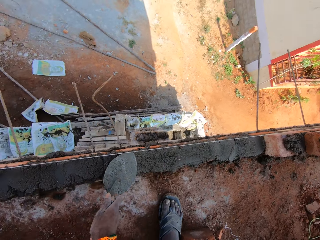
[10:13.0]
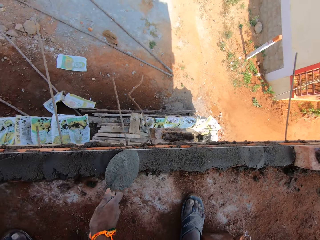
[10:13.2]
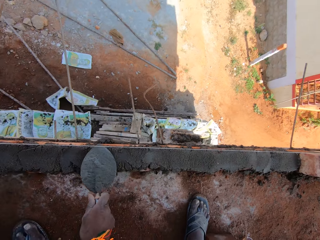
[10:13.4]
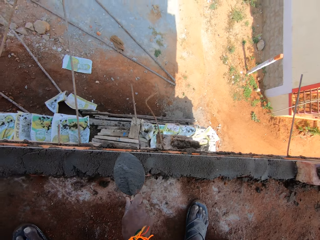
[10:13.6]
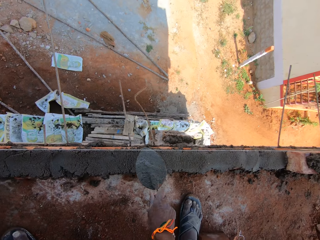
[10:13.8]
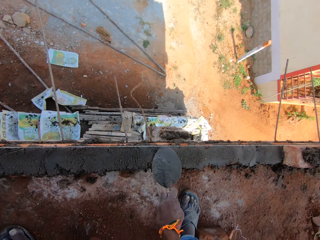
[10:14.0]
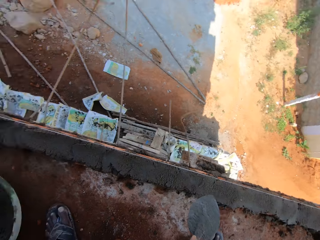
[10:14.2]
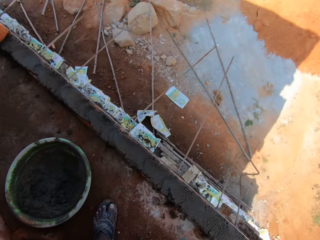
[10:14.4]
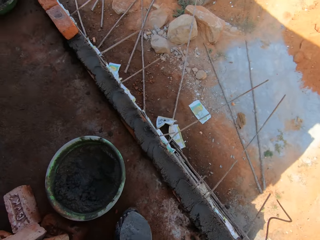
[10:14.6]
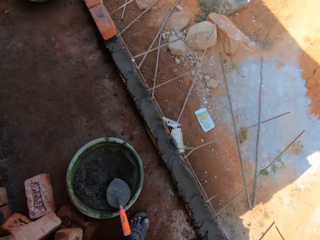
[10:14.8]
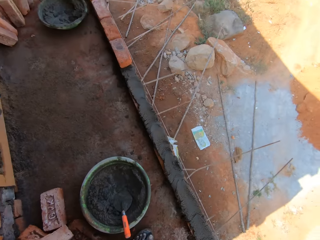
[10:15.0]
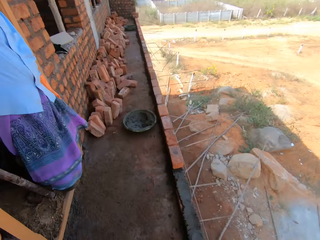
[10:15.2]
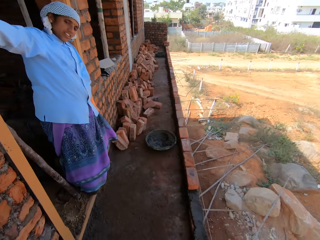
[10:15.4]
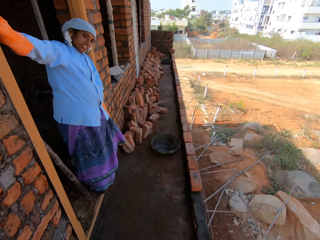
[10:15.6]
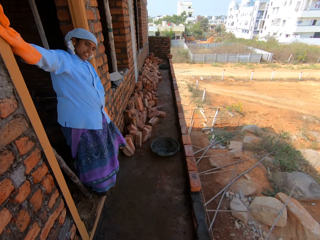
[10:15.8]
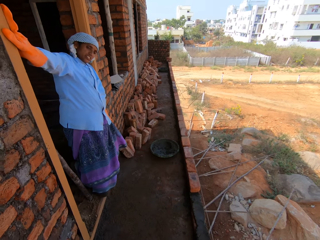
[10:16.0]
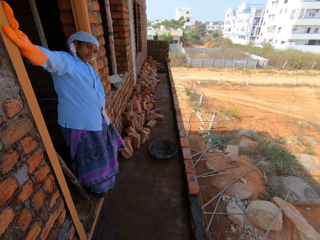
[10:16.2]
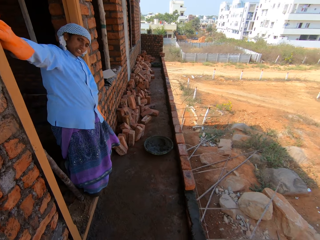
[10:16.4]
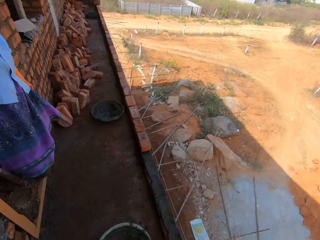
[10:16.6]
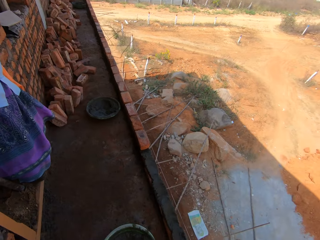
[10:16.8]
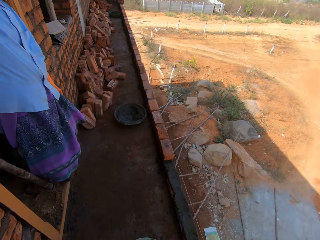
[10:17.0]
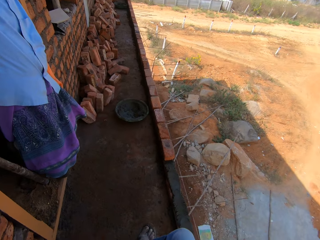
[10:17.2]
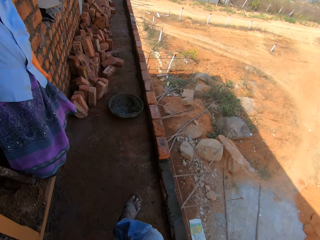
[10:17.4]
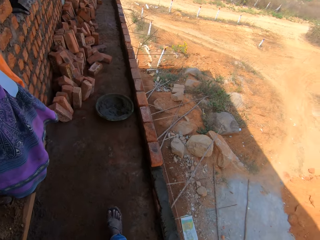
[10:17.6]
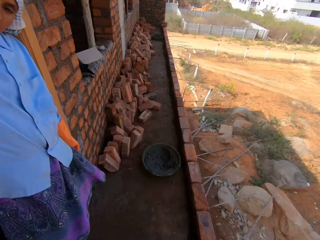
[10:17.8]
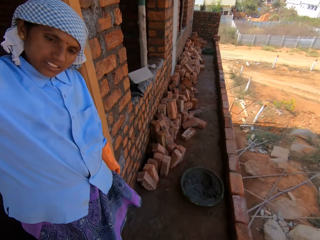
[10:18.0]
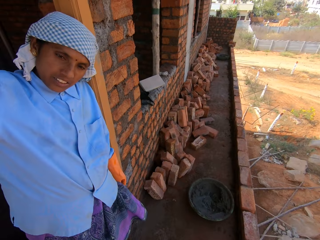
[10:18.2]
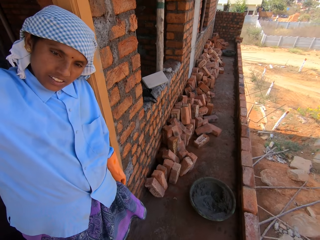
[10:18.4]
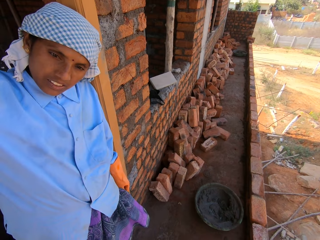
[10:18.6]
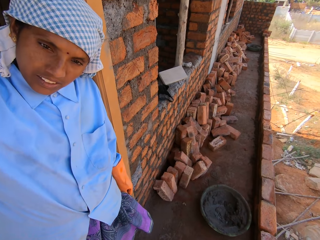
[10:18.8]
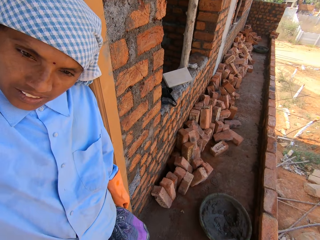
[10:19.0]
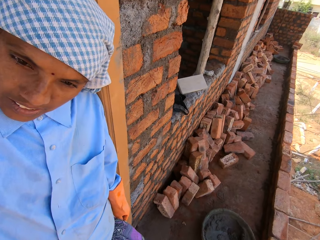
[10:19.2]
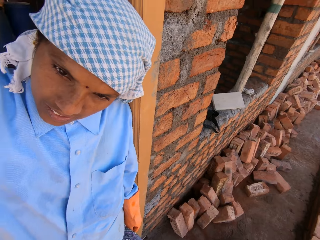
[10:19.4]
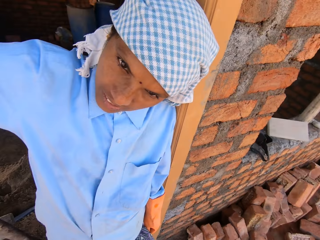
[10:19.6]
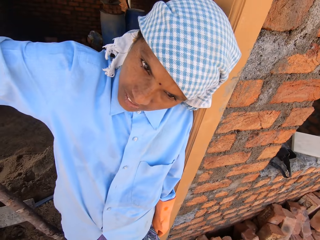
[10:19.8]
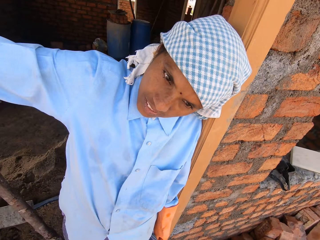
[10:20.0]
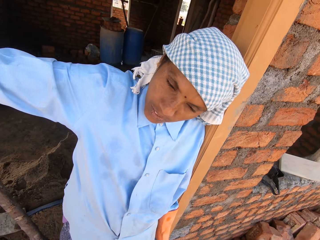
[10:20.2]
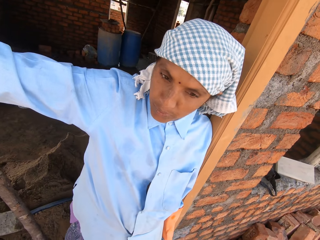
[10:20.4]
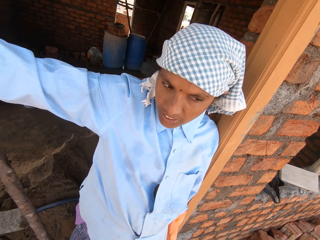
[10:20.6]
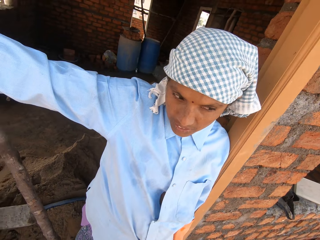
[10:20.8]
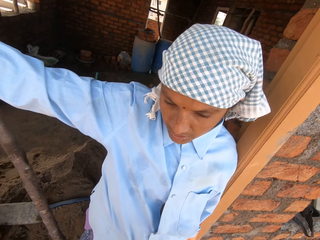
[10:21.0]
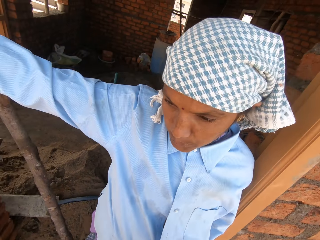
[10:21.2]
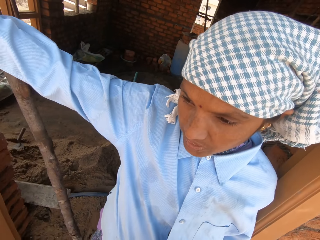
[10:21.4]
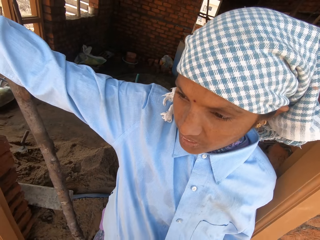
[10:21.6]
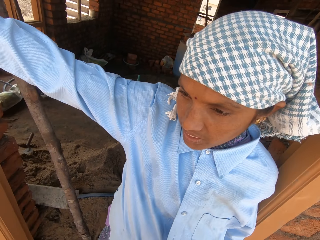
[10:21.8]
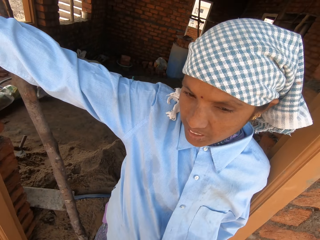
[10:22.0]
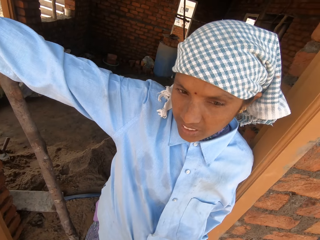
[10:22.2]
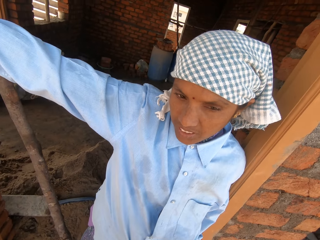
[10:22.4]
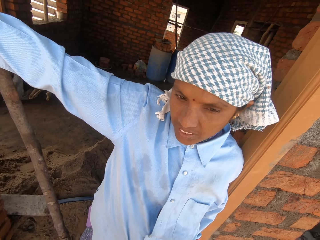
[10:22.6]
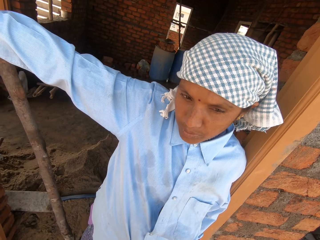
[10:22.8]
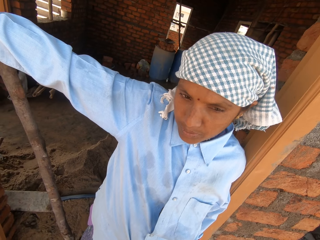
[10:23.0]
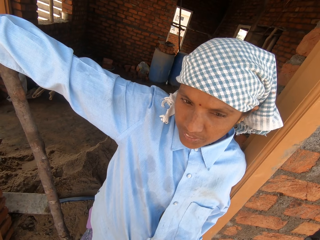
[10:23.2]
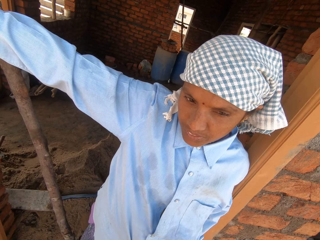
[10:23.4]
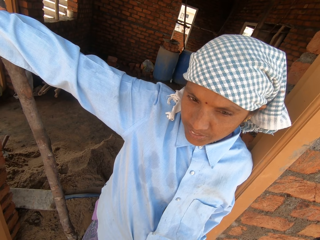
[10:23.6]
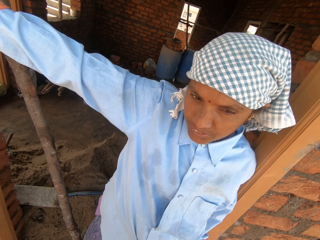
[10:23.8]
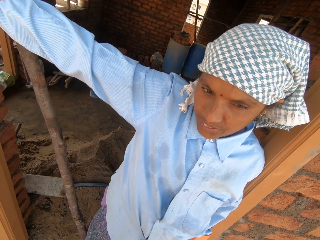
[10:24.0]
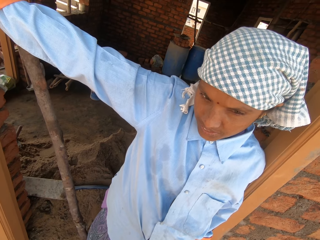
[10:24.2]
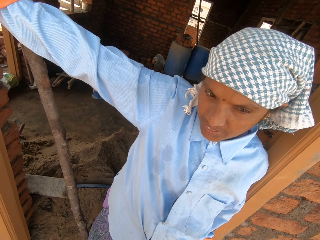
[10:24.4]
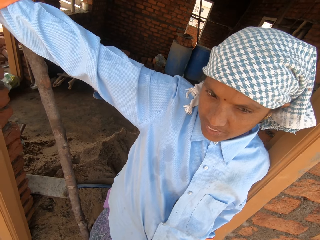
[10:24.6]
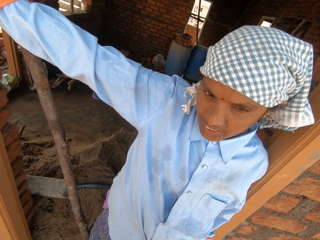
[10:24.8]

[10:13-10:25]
The camera wearer drops the gauging trowel in the bowl on the floor with his right hand. A woman talks to a man.

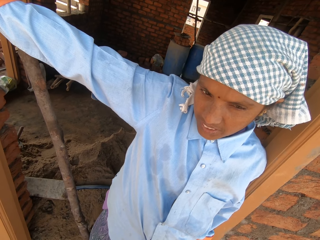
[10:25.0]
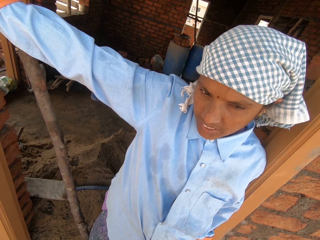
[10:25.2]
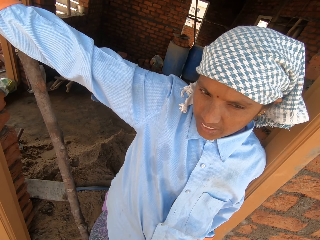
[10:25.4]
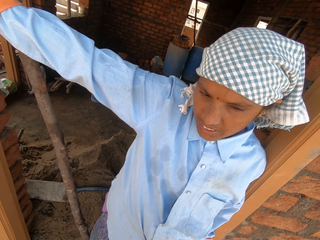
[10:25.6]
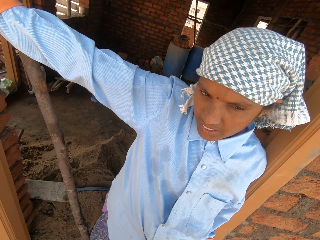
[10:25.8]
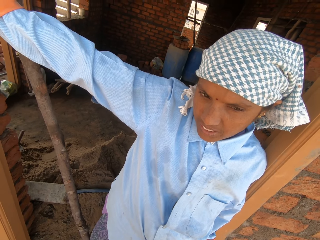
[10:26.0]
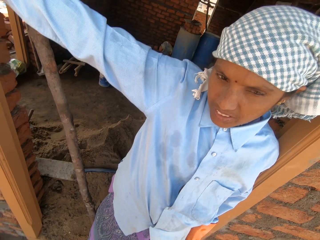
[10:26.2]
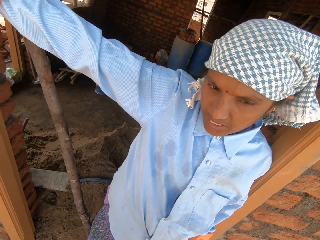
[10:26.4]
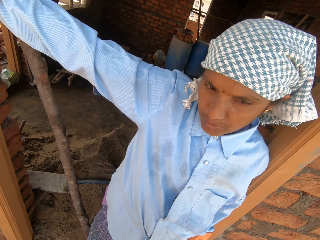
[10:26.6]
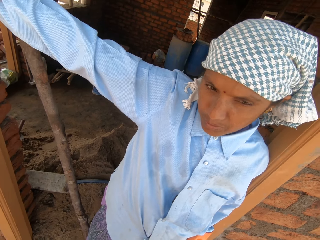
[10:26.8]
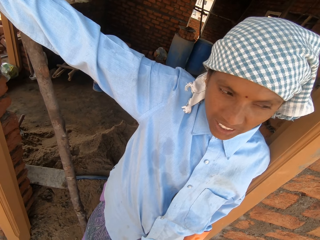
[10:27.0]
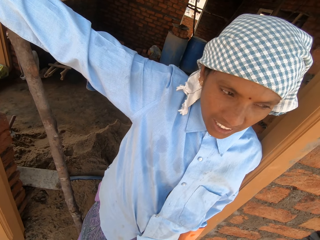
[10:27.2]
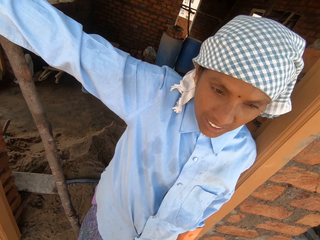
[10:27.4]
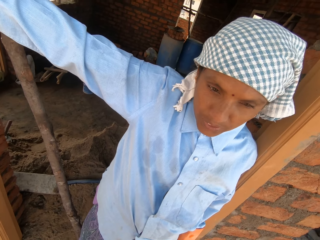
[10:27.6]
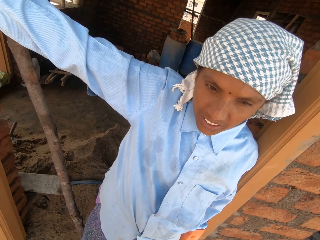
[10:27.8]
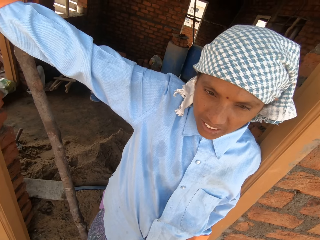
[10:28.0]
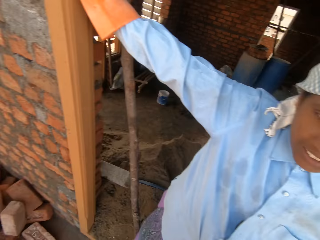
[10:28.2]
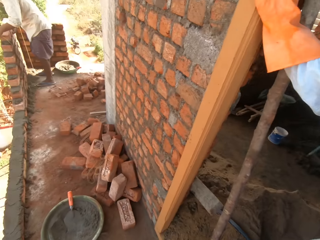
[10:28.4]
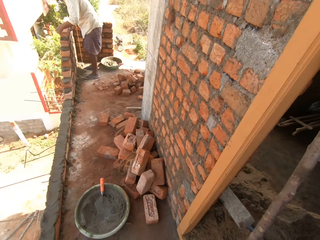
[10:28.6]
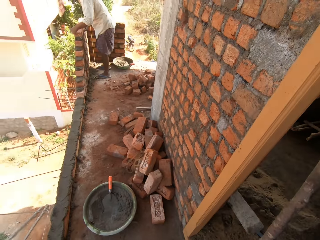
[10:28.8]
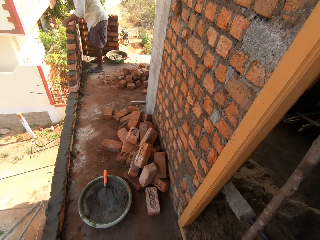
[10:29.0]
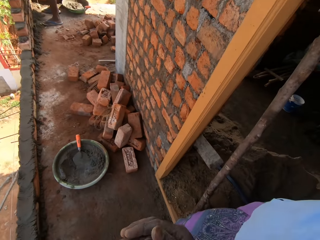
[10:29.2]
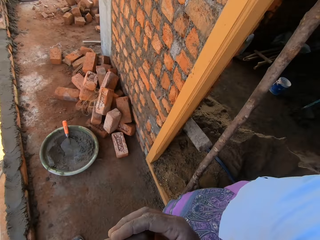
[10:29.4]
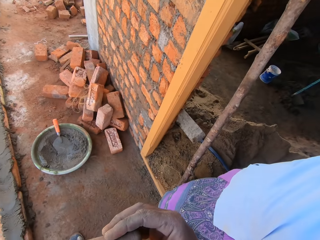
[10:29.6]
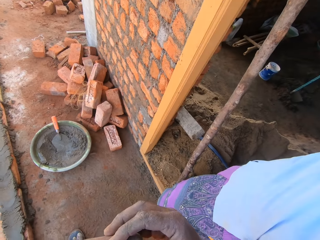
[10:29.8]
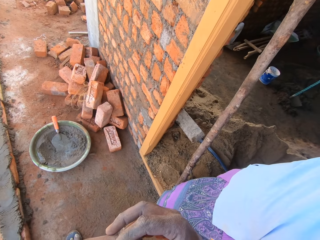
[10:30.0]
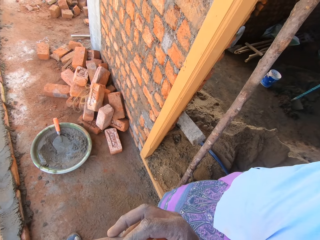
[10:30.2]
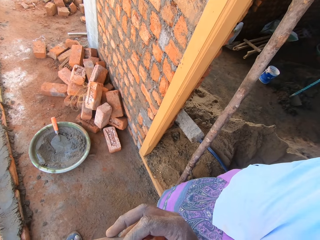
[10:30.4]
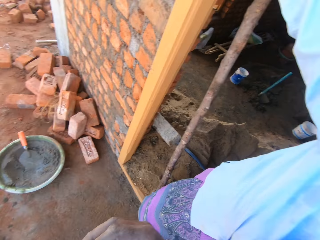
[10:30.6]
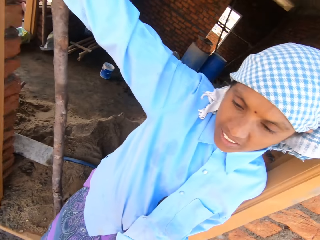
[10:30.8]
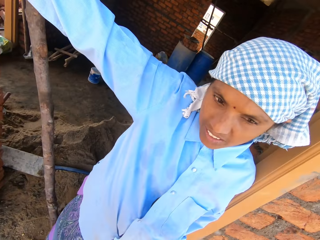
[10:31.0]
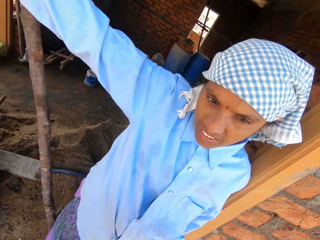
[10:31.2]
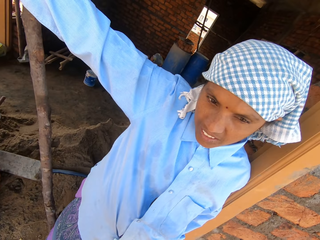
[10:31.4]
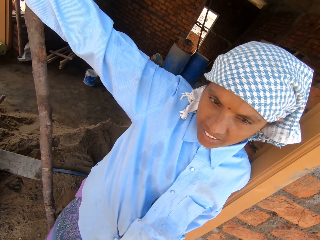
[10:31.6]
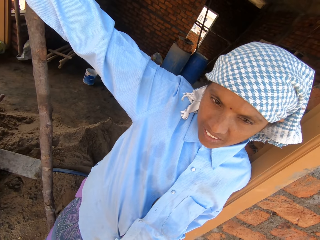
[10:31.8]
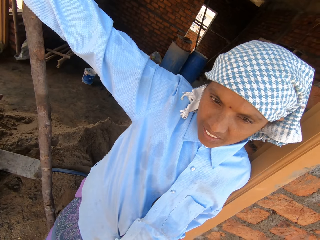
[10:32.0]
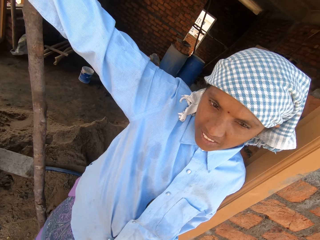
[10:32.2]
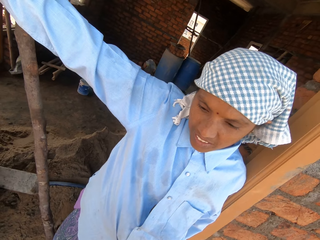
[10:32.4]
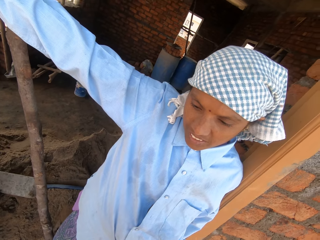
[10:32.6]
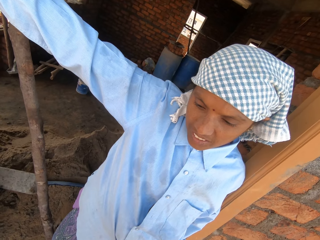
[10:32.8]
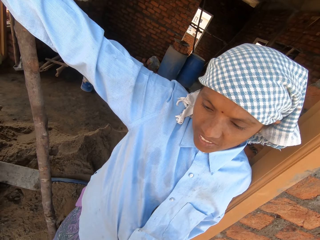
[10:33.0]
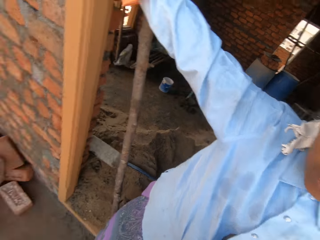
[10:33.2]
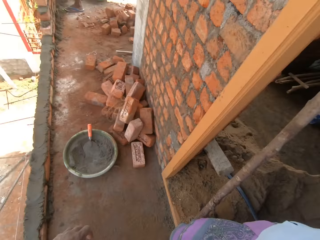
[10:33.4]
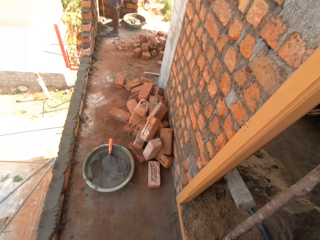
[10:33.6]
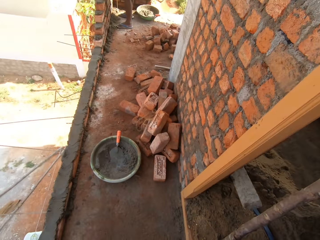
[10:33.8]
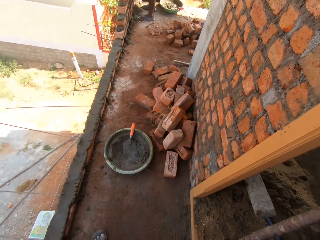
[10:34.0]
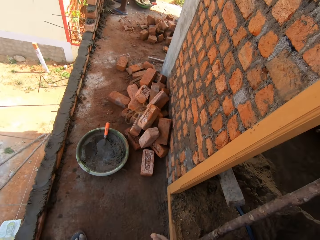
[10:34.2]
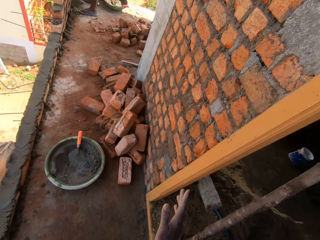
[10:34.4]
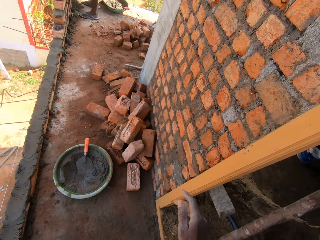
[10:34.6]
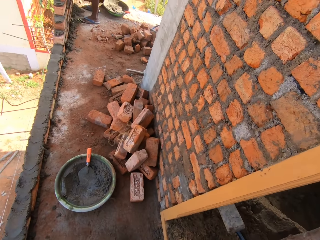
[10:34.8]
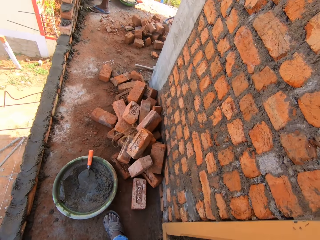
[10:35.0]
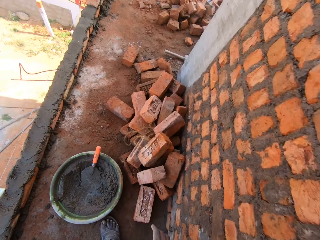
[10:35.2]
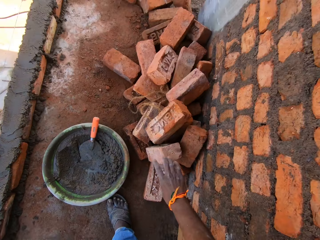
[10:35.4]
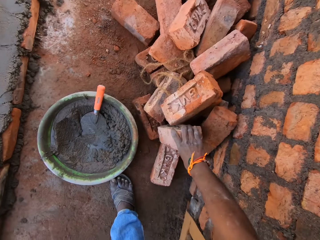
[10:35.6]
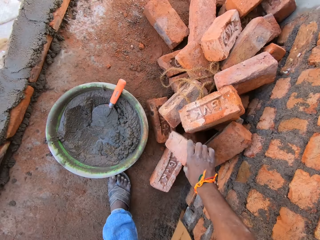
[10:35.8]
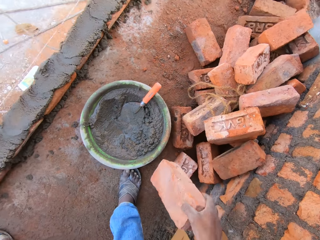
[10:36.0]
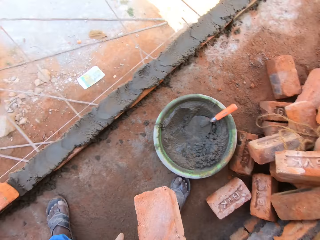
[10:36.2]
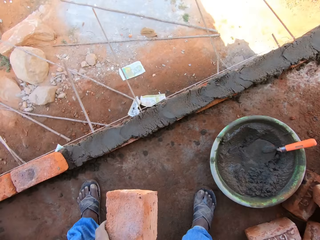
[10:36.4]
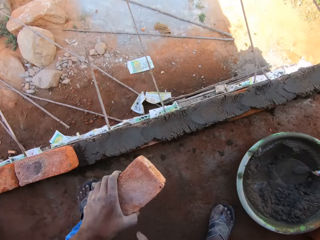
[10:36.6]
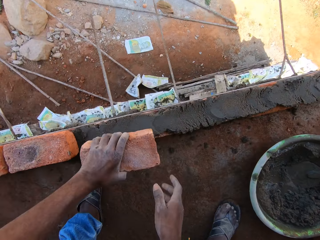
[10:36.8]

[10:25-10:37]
A man places a brick on the set of bricks with his hands. The camera wearer gesticulates with his right hand. He picks up a brick from a heap of bricks on the floor with his right hand. He passes the brick to his left hand.
